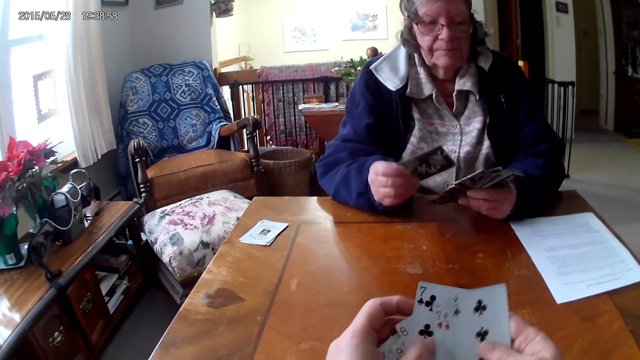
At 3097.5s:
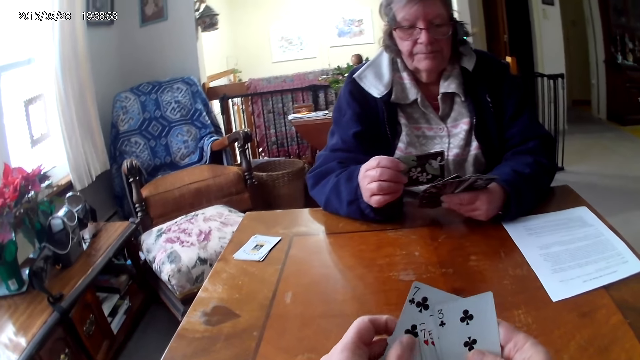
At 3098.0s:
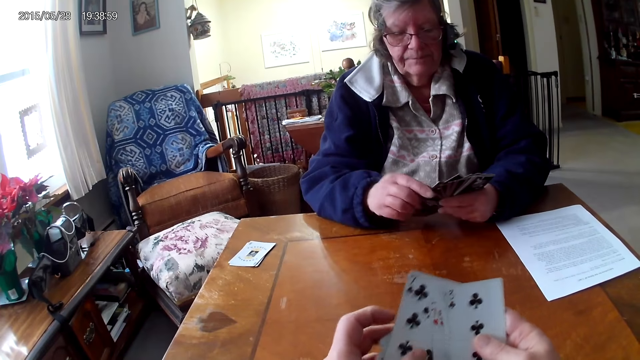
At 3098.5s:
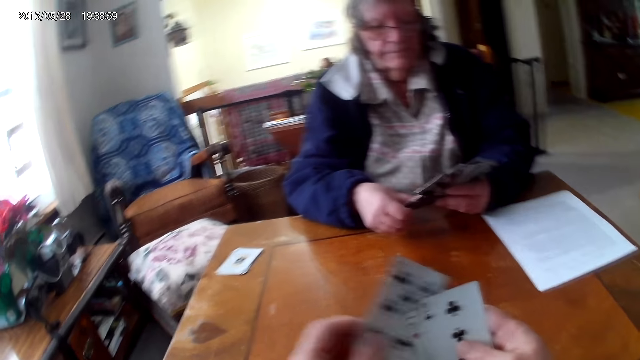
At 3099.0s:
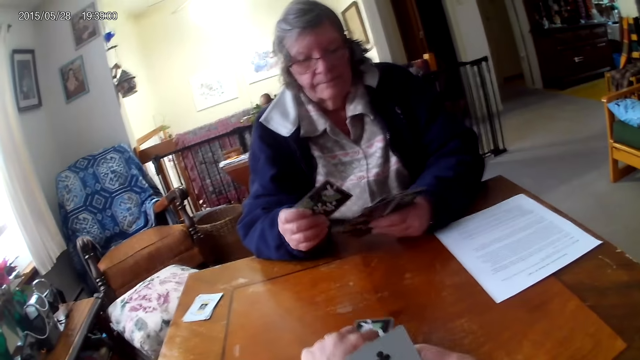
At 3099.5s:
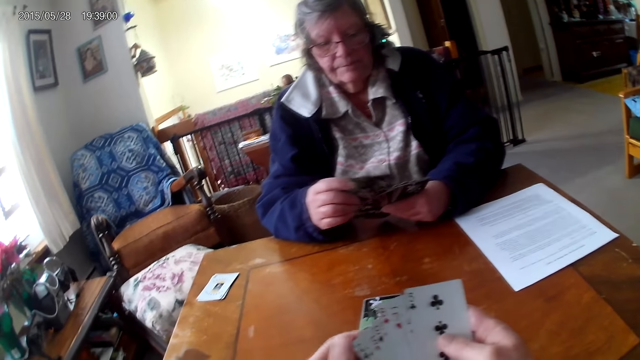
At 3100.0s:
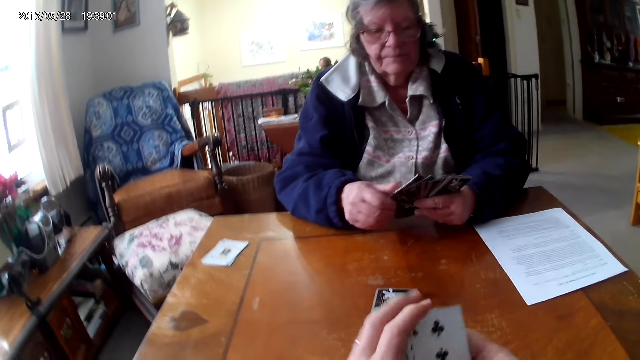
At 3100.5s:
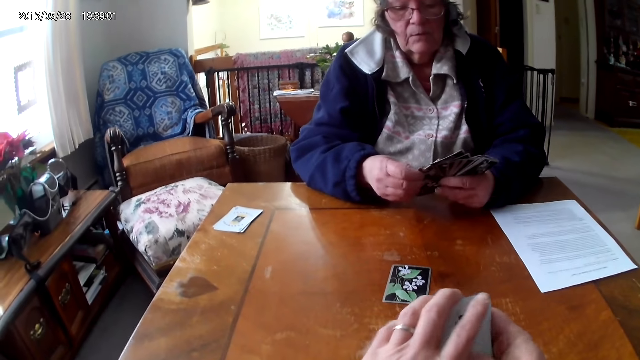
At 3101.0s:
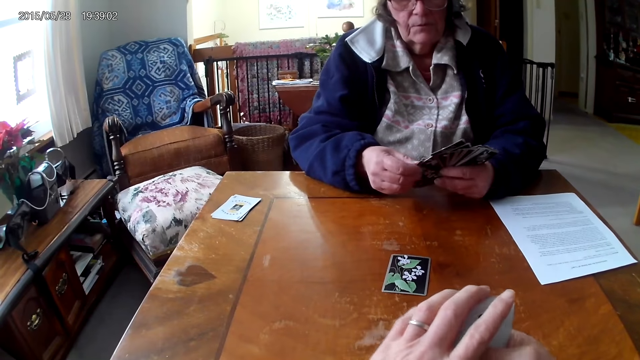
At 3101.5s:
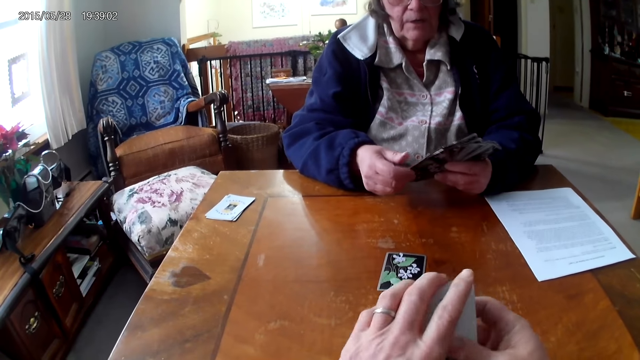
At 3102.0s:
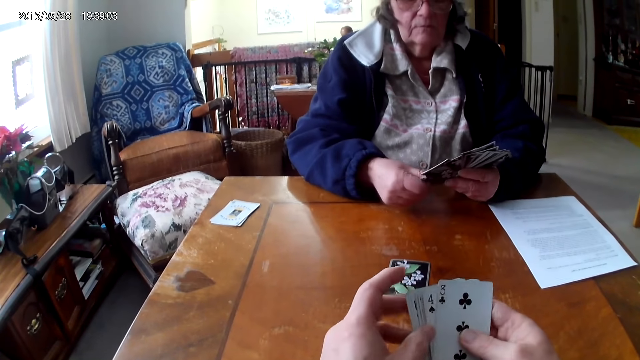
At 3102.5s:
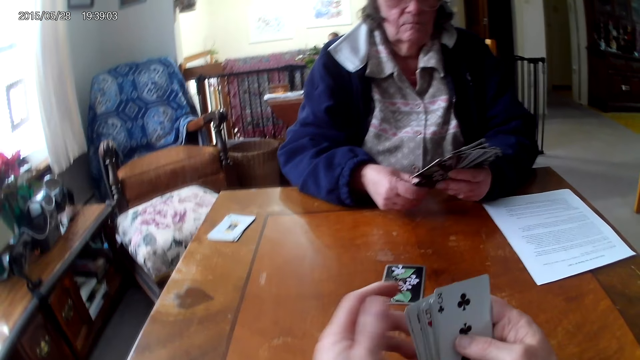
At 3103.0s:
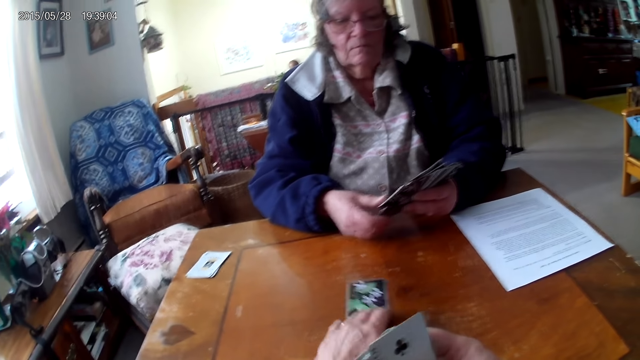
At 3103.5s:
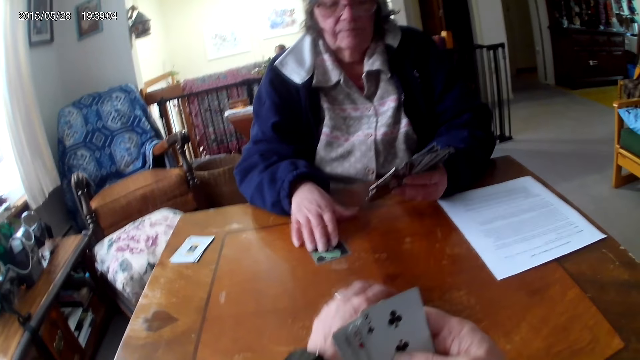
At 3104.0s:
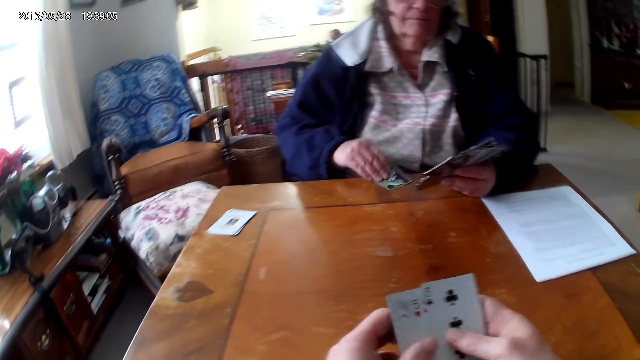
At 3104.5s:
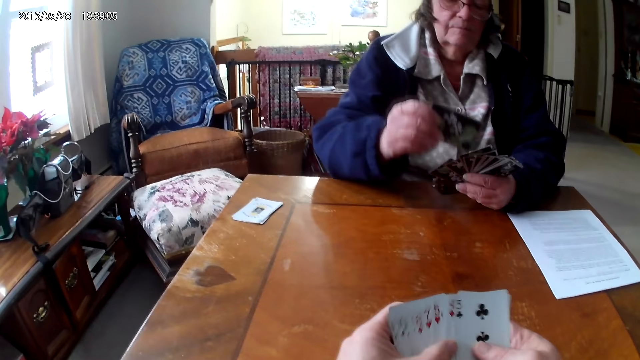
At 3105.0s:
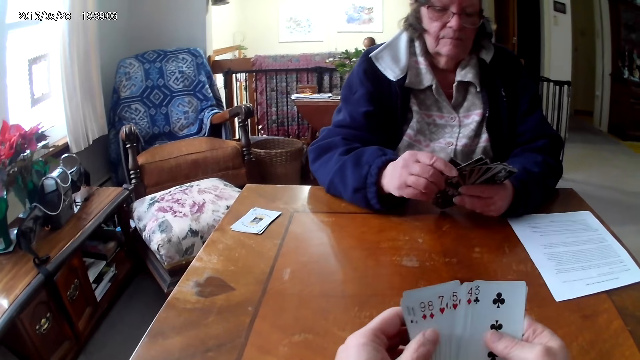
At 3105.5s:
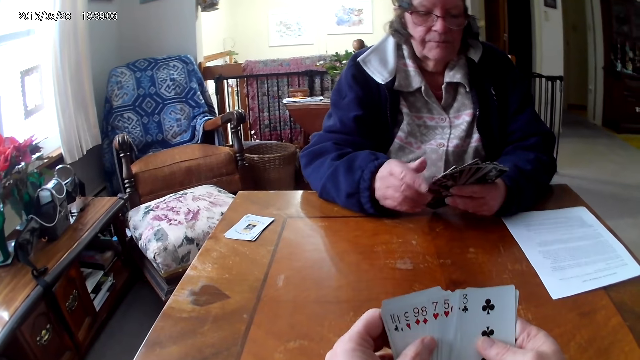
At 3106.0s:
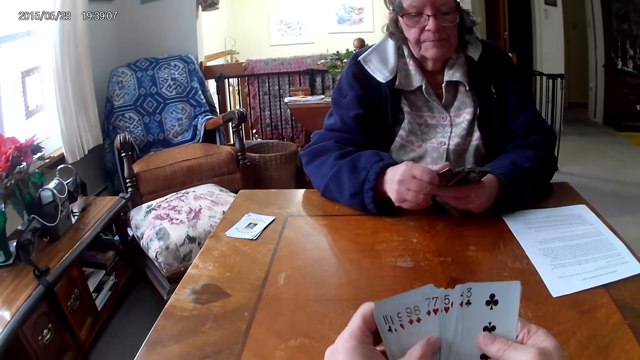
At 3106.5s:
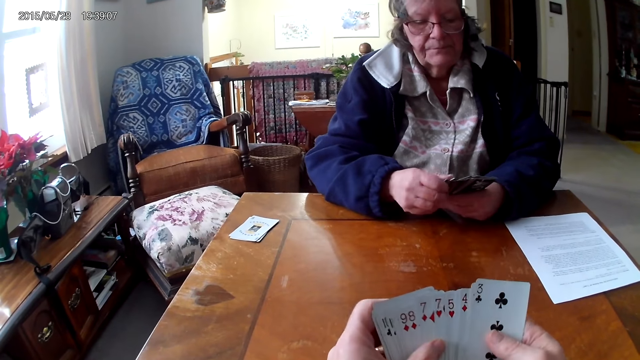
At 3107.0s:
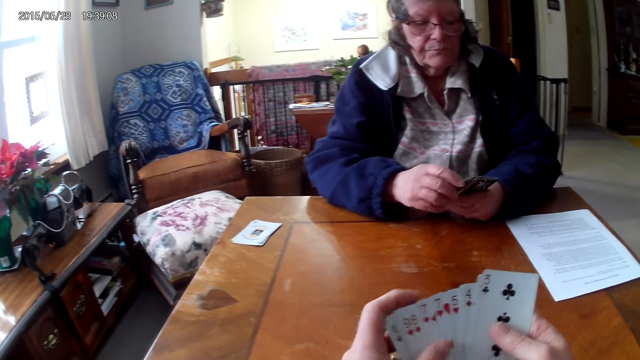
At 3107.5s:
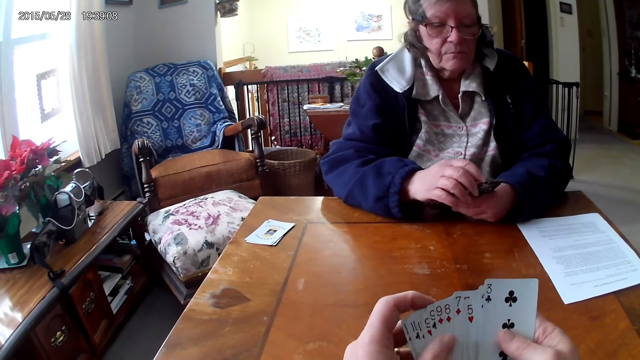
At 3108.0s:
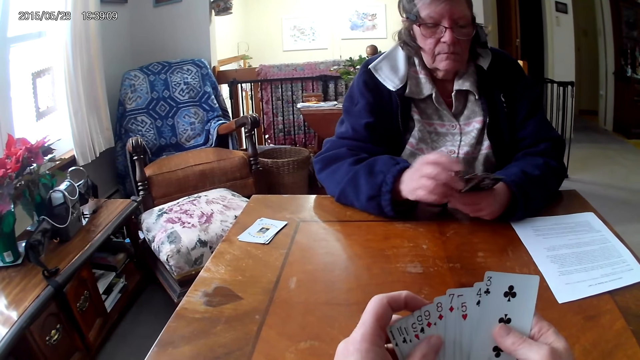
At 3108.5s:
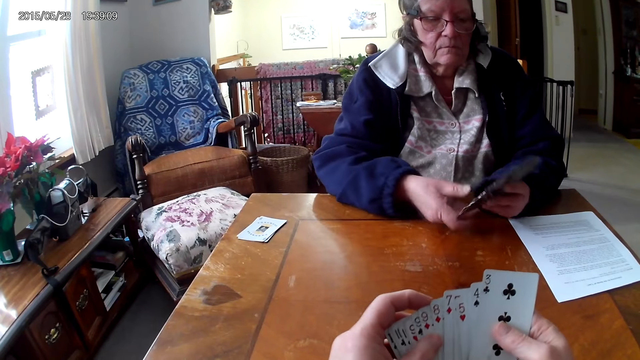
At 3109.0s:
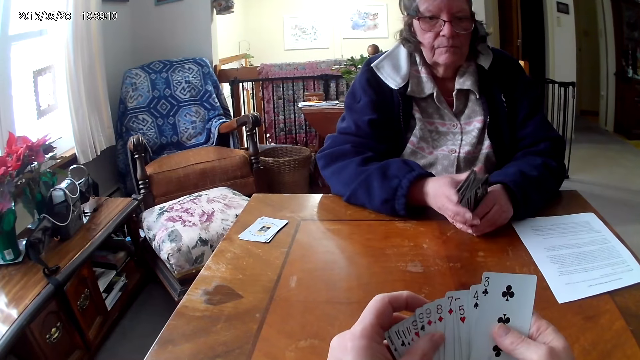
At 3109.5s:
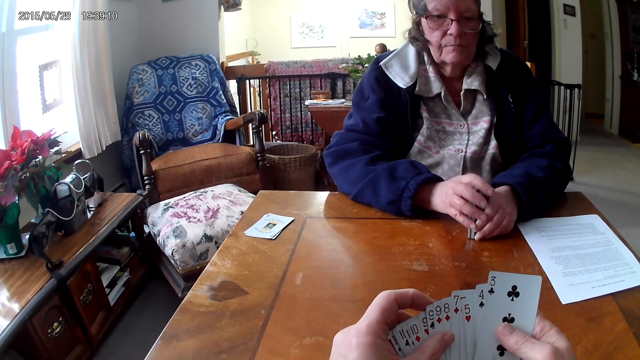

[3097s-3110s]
The camera wearer puts the cards on the table. They push the card to a woman. The woman picks up the cards from the table. The camera wearer looks at the cards.

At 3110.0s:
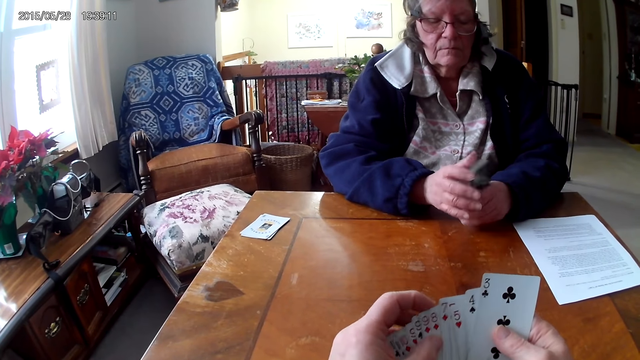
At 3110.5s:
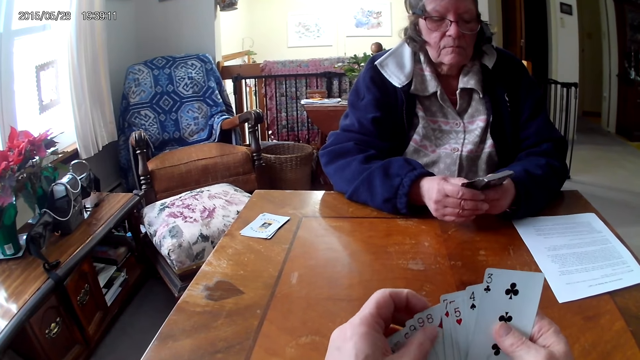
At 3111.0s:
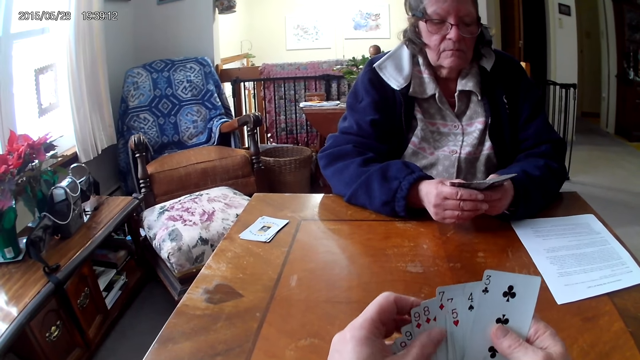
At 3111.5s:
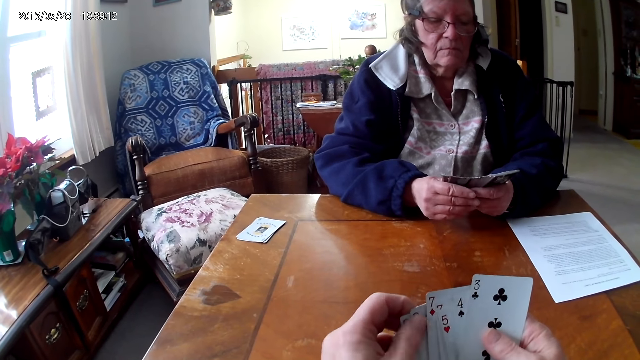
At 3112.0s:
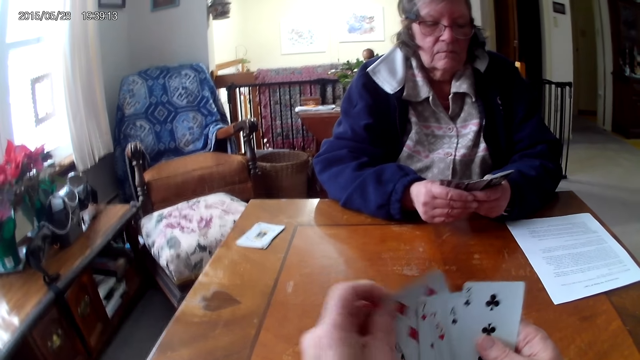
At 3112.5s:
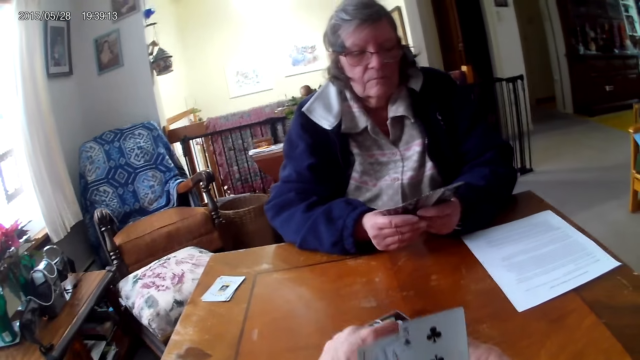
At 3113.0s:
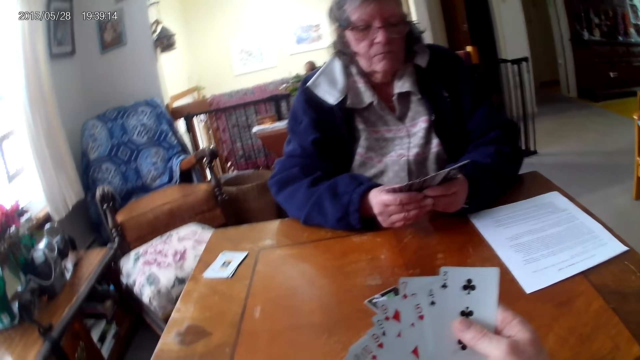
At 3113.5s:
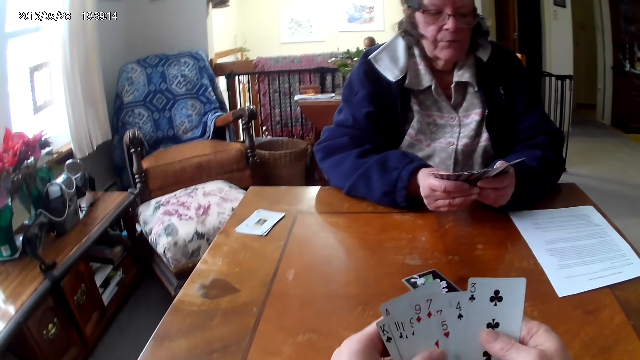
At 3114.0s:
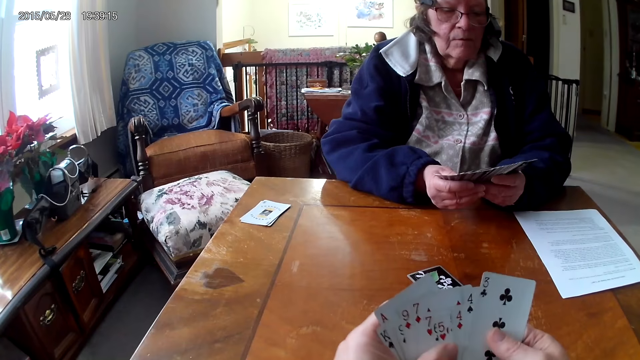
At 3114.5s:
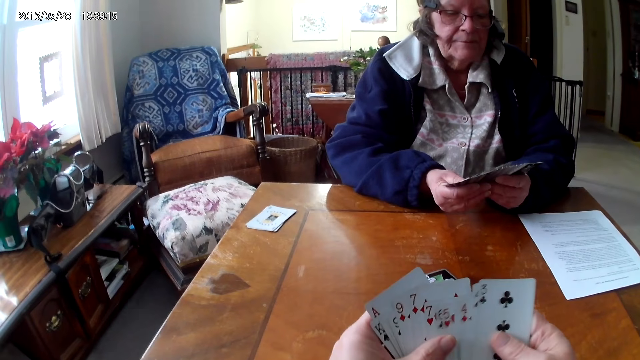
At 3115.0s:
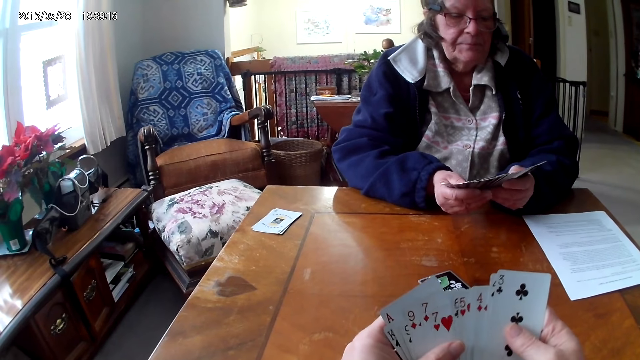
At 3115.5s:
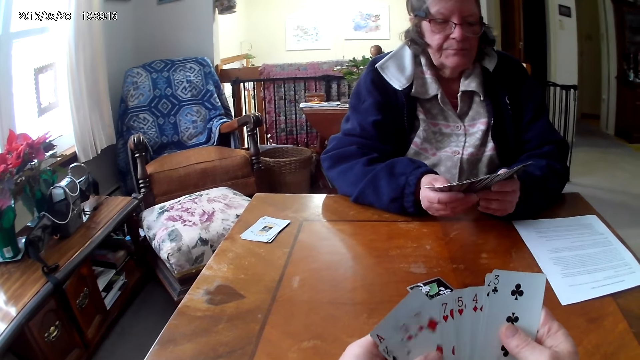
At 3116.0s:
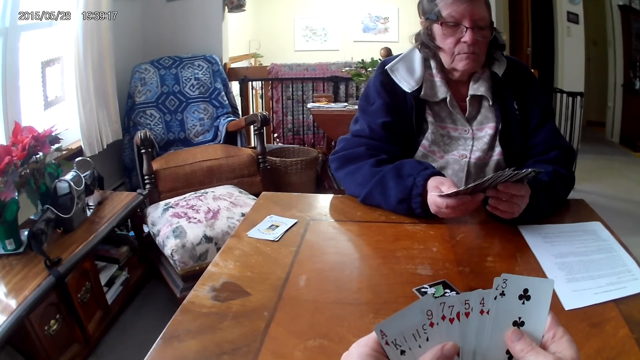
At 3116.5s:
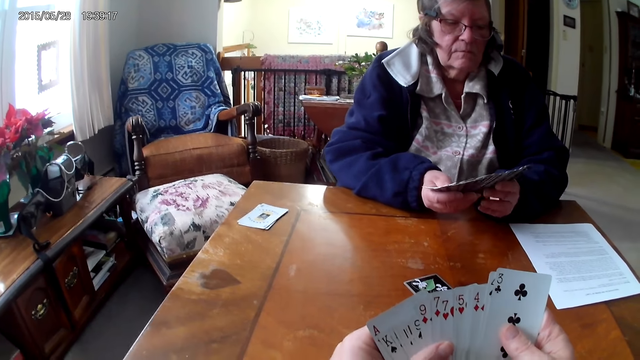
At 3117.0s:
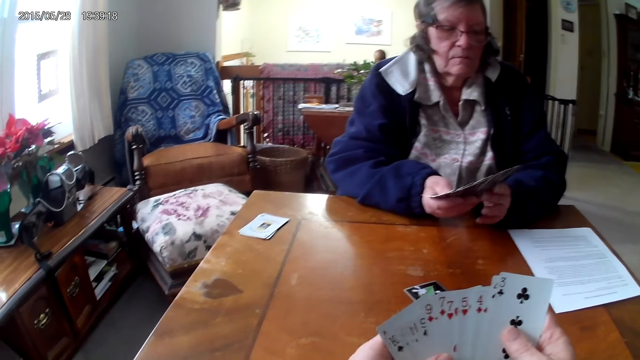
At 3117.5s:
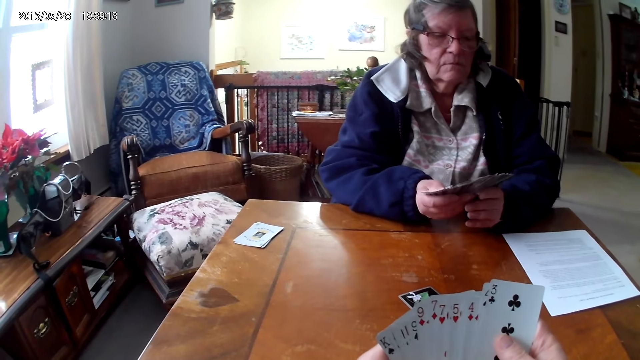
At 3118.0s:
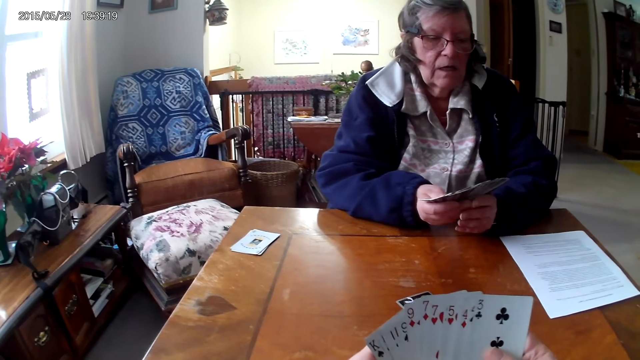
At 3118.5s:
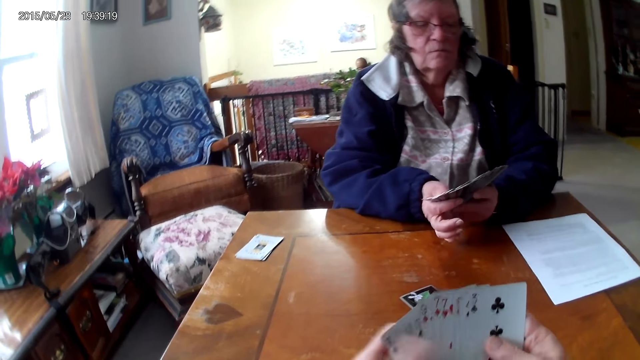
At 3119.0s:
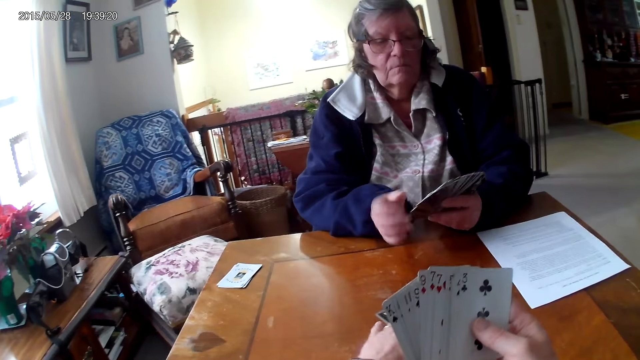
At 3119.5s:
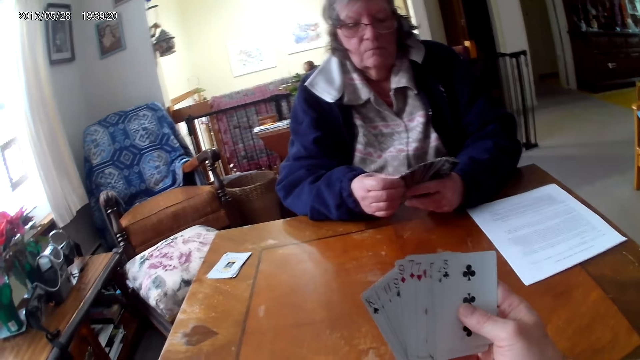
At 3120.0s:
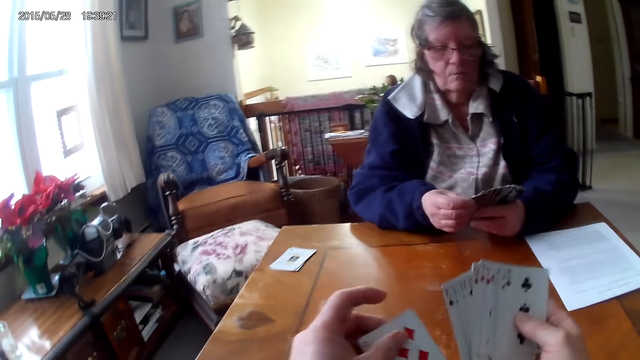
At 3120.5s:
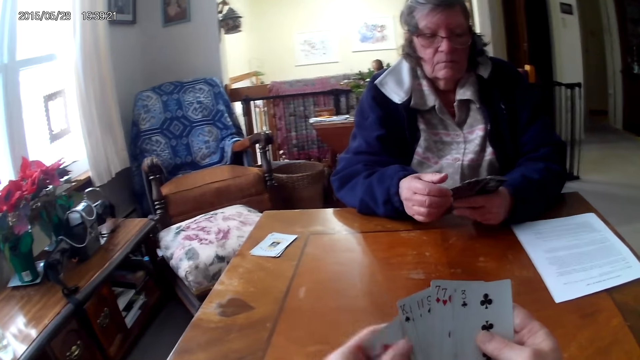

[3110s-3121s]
The camera wearer puts the cards on the table. They pick up a card on the table.
